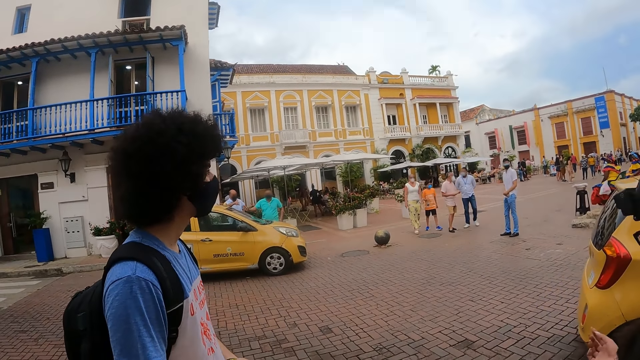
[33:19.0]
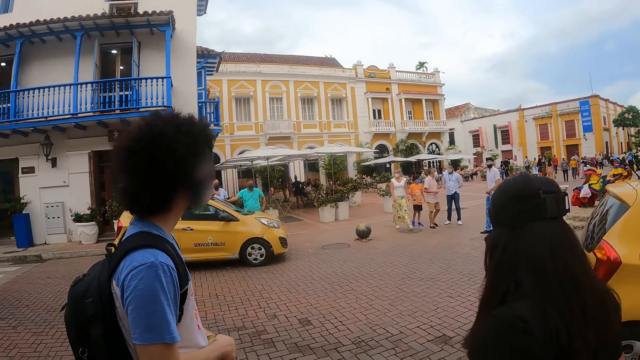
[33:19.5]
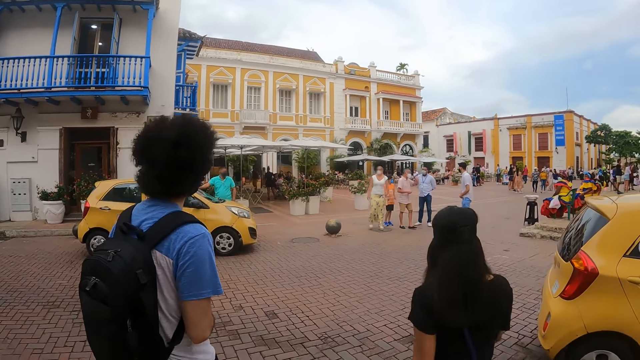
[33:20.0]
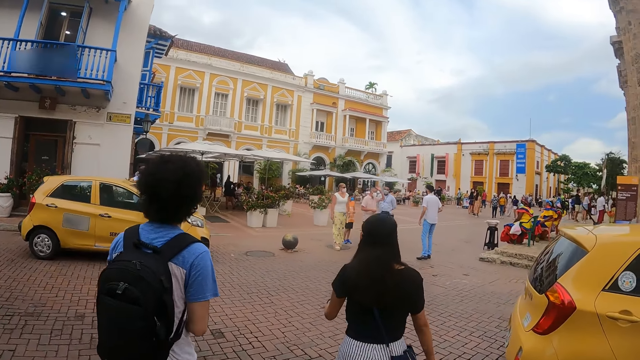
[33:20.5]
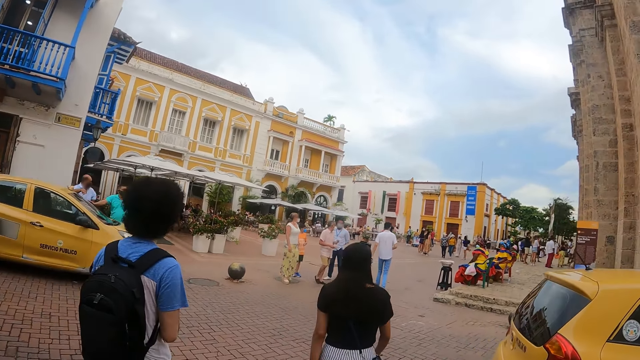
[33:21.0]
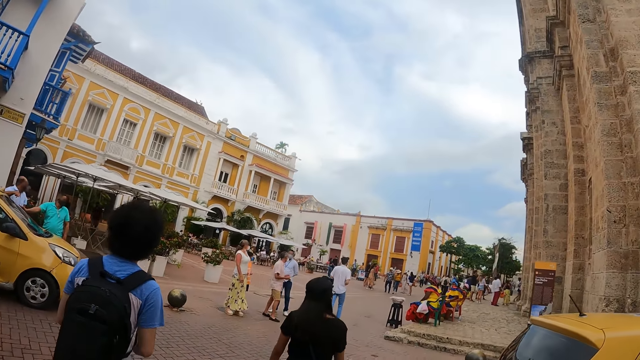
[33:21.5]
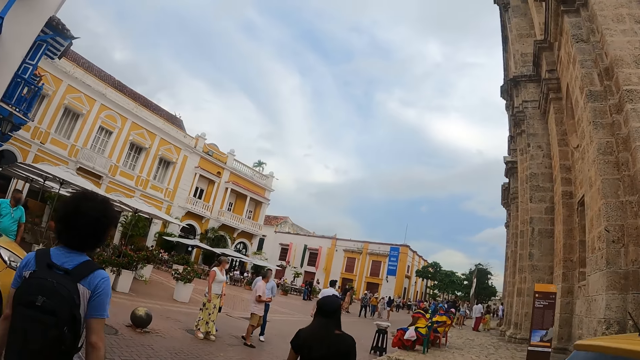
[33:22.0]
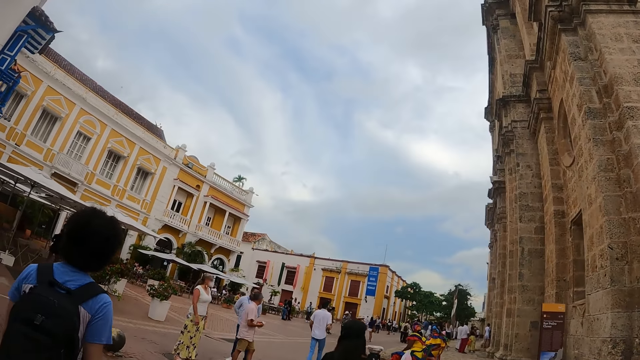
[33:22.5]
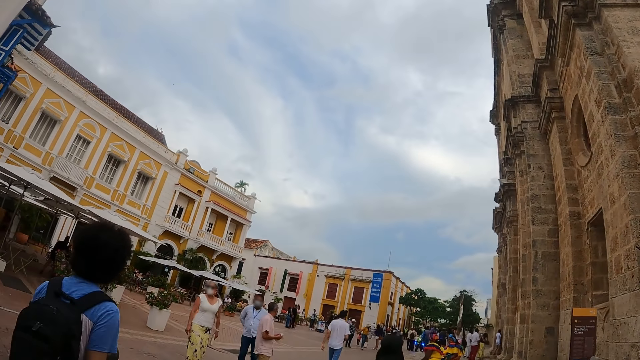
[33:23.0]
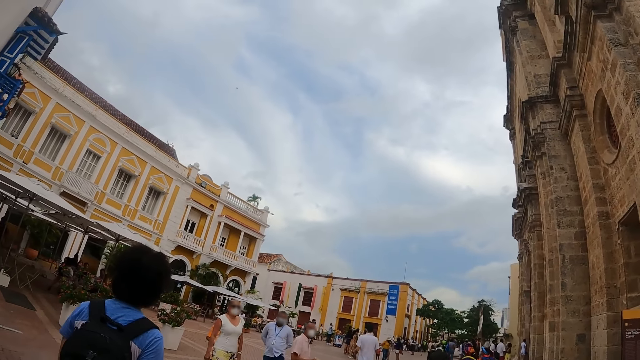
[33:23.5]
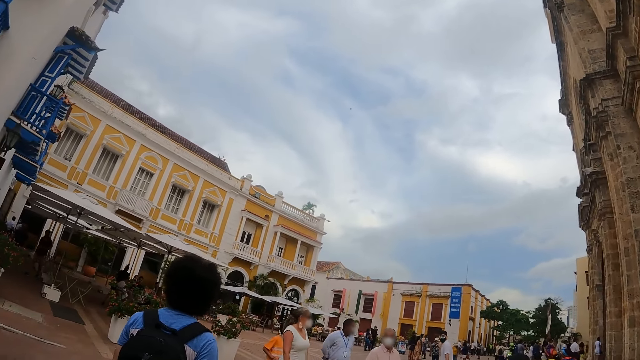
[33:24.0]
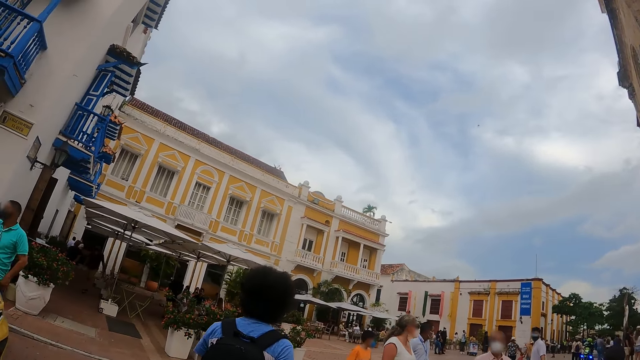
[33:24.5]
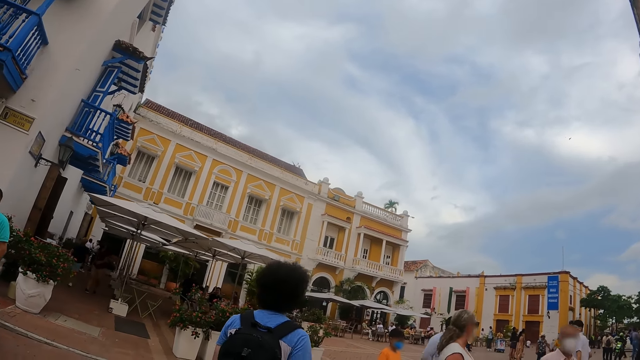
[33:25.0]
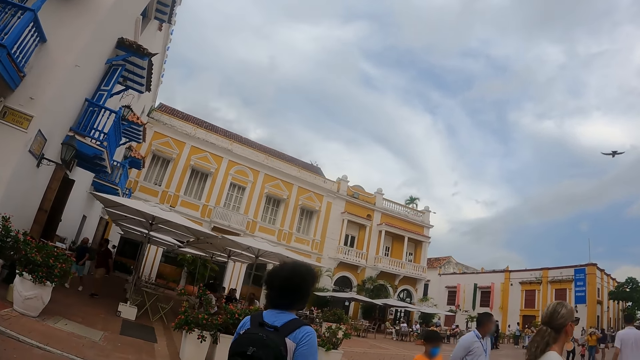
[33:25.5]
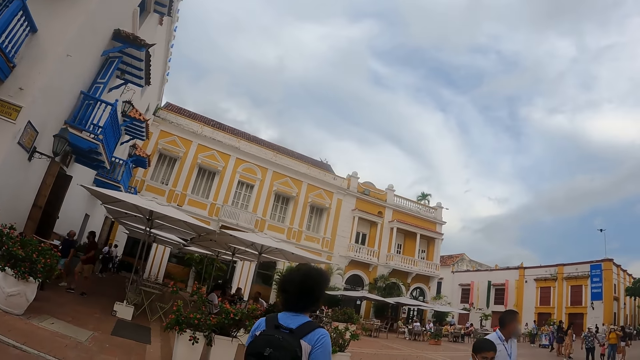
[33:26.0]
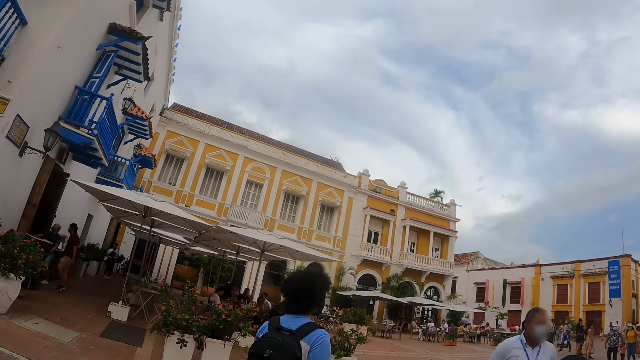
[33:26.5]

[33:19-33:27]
The camera wearer walks to a building.

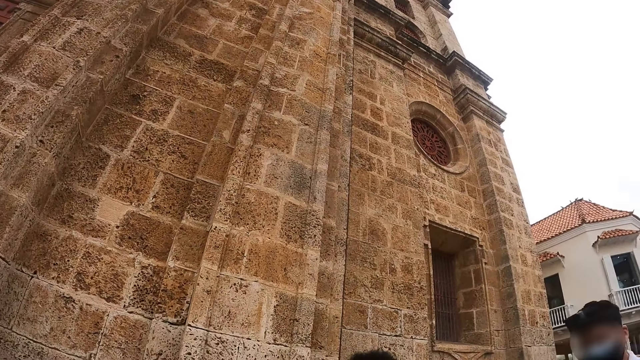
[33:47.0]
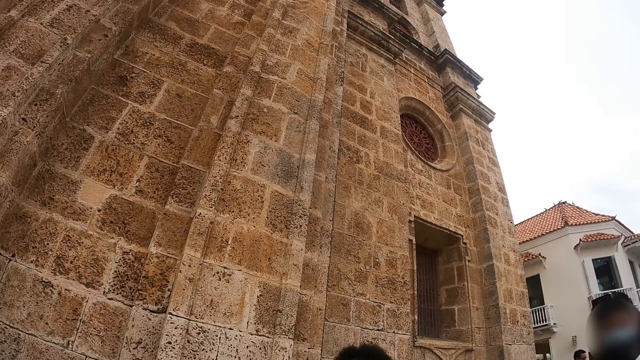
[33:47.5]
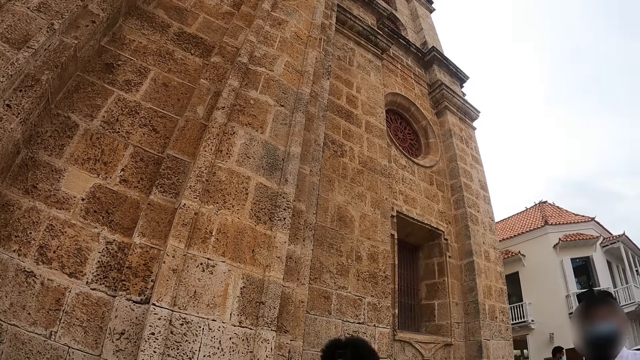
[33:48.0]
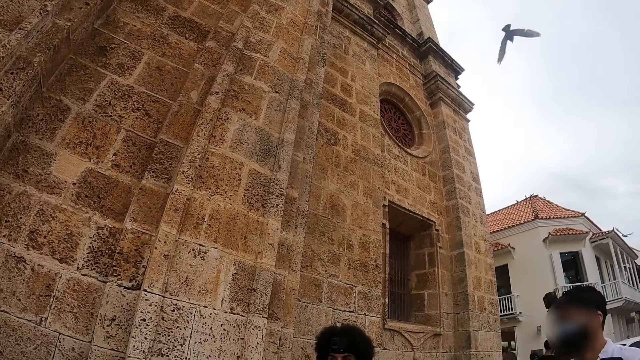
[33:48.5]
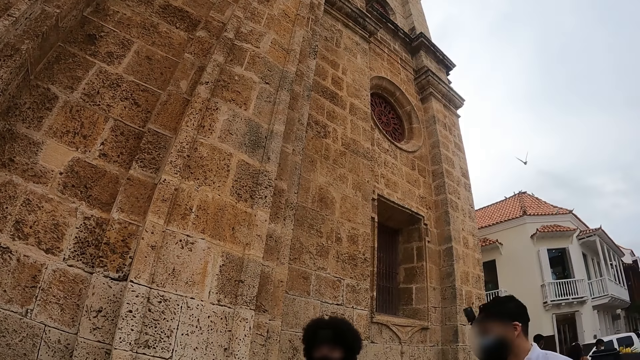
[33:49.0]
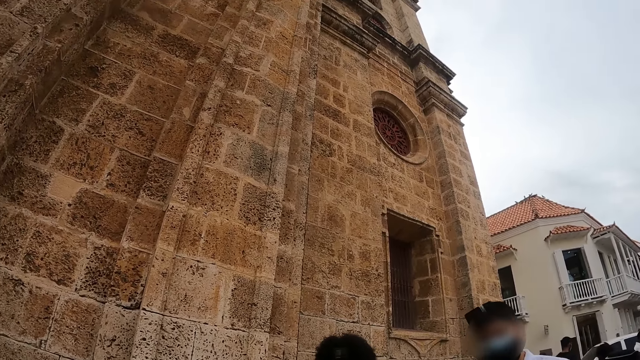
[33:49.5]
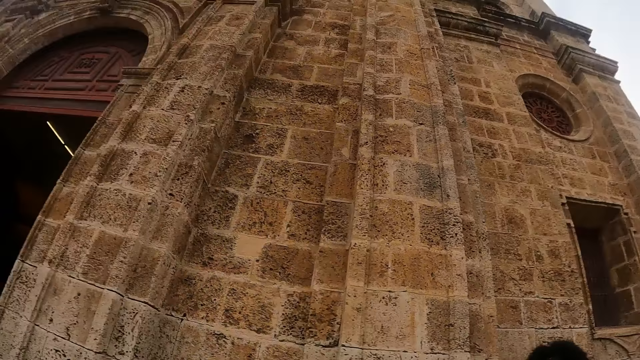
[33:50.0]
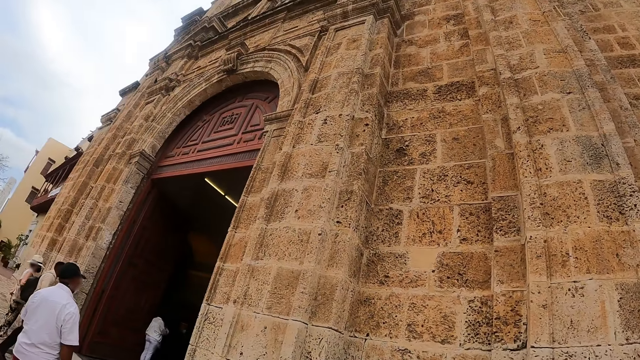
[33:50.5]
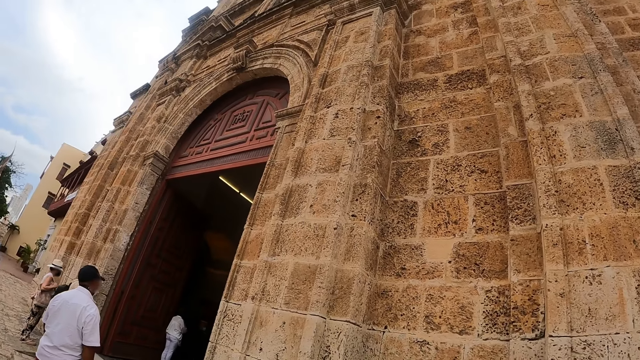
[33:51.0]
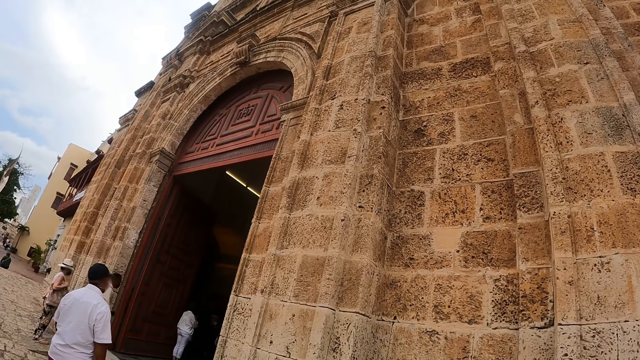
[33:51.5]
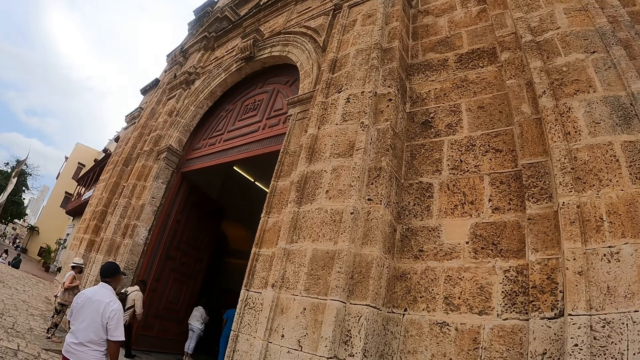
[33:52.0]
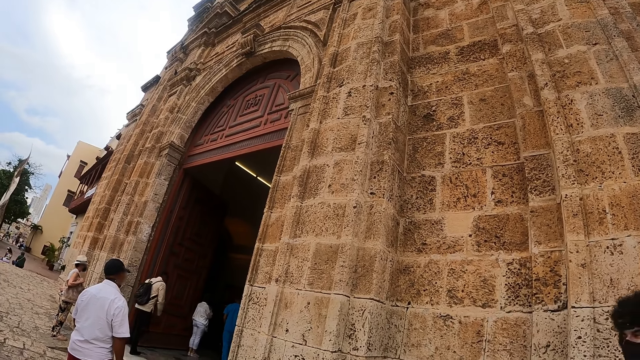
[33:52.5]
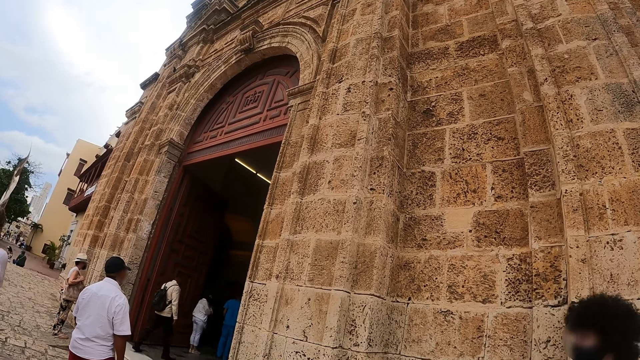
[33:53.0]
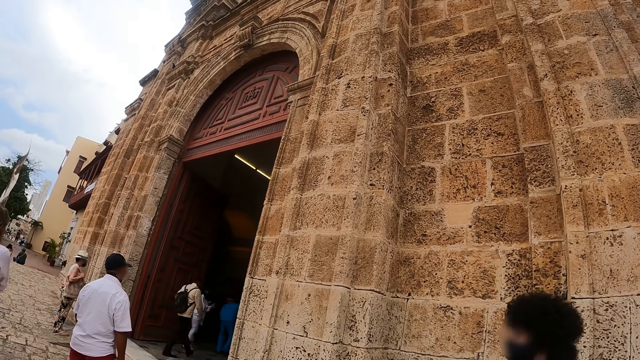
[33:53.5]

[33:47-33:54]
The camera wearer looks around.

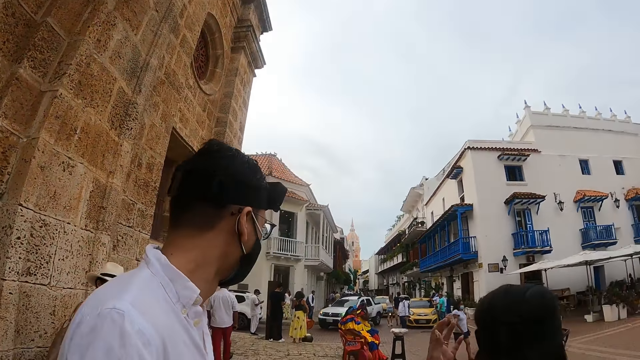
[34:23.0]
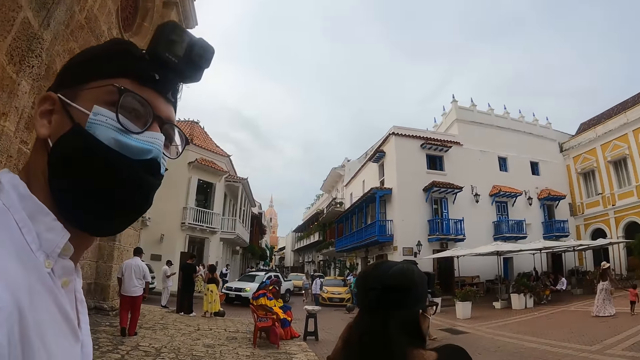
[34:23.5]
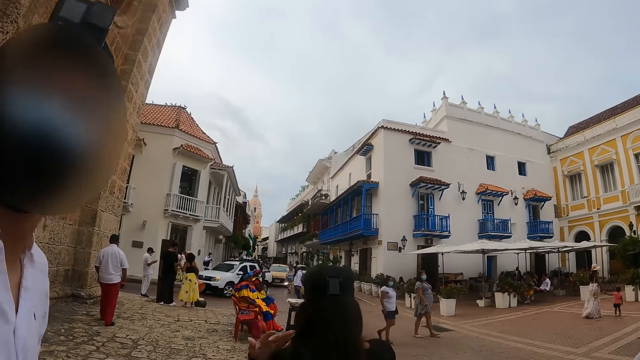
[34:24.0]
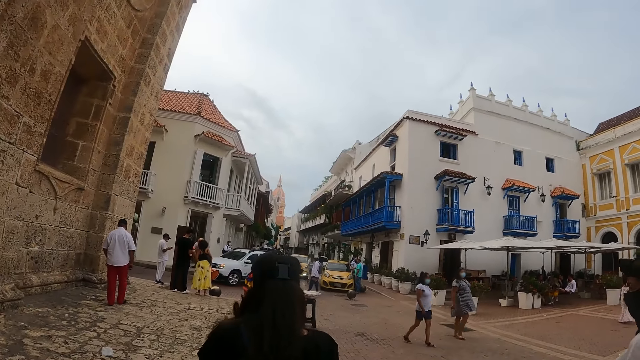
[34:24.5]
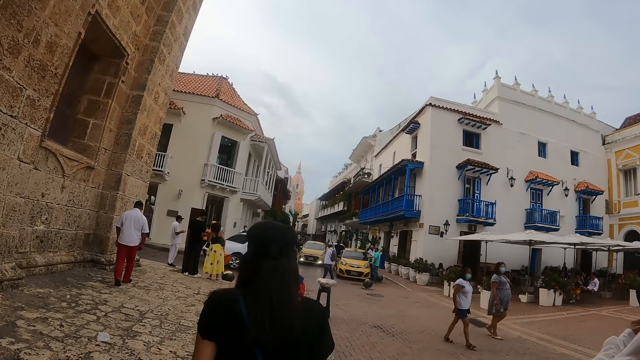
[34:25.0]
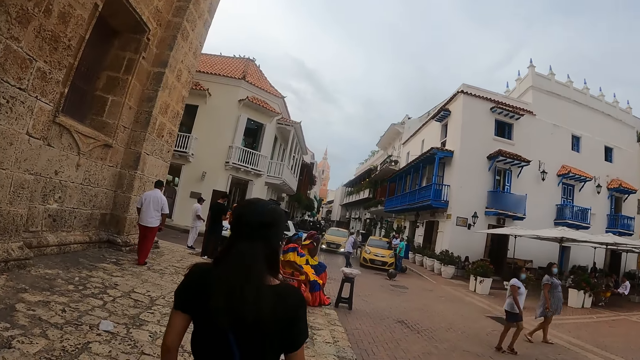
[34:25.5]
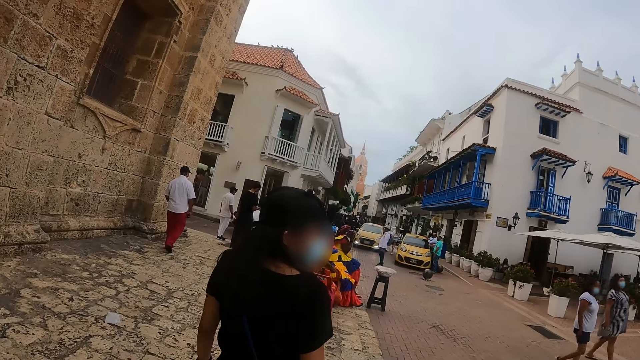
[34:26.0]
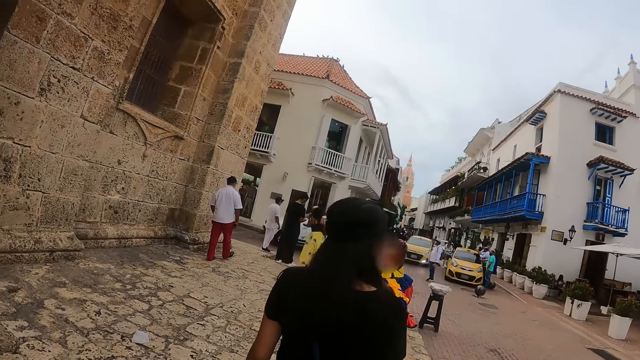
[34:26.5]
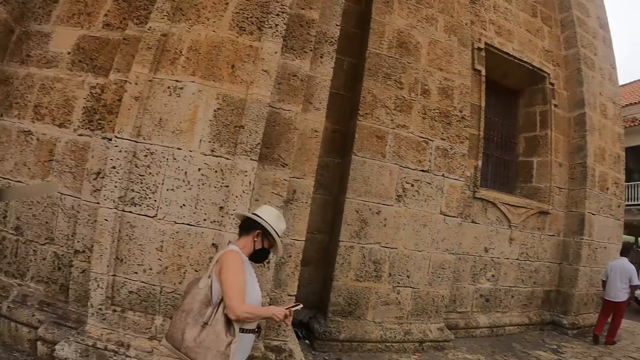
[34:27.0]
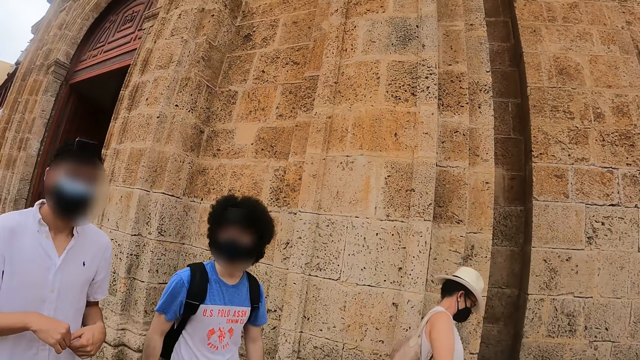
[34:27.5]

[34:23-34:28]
The camera wearer walks on the road.
